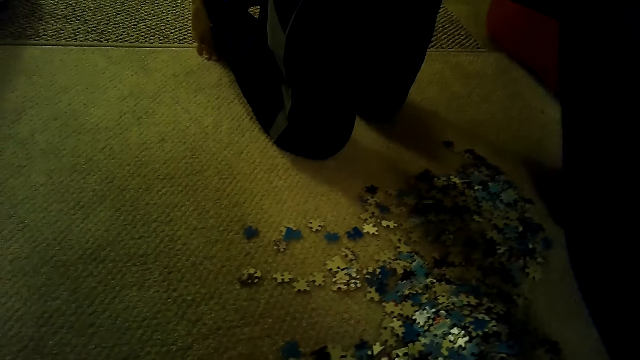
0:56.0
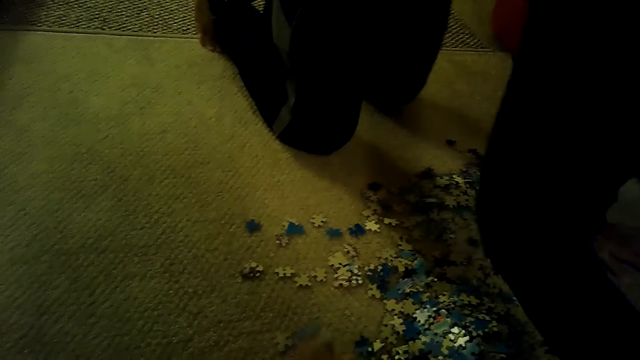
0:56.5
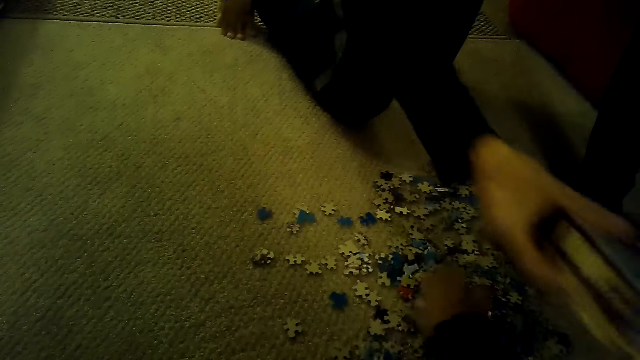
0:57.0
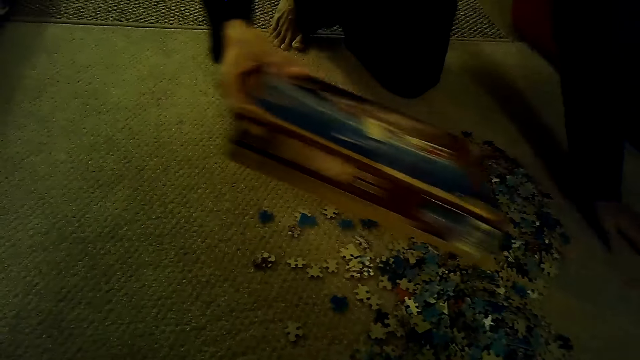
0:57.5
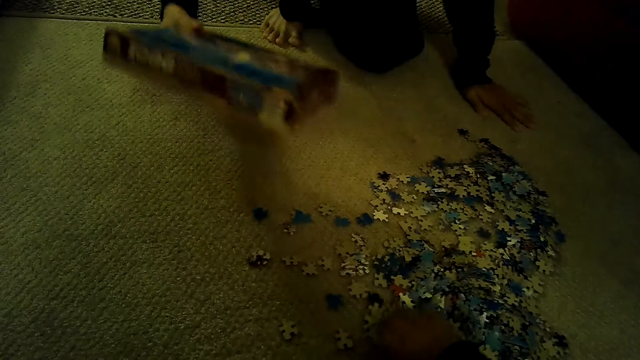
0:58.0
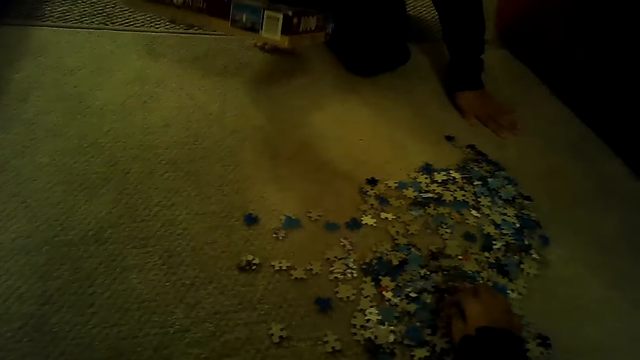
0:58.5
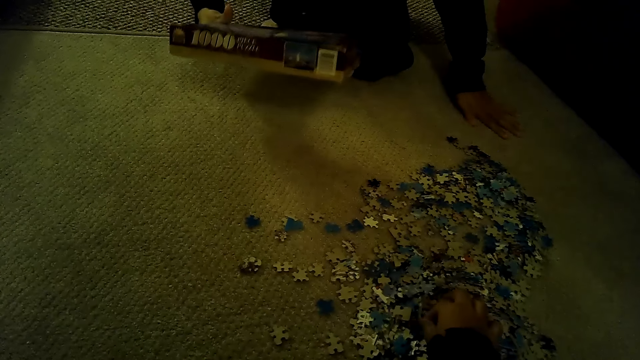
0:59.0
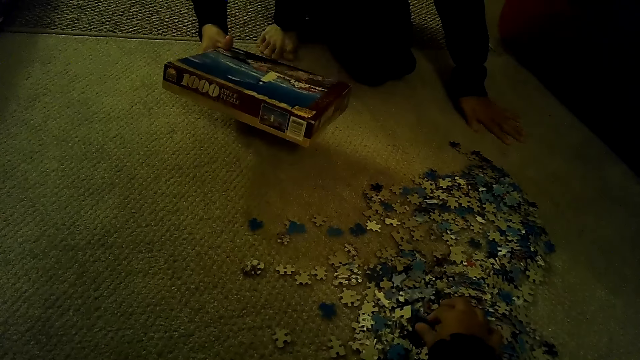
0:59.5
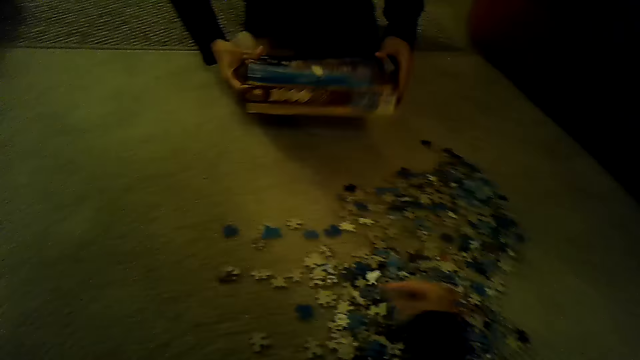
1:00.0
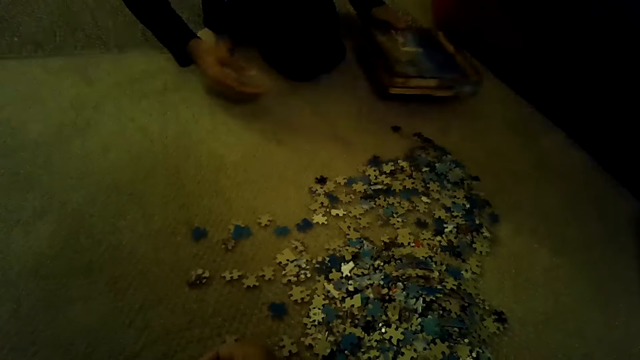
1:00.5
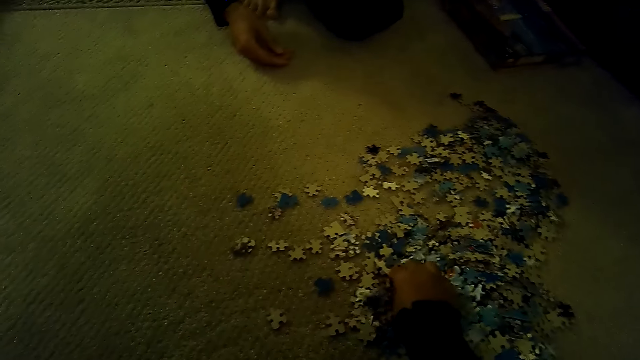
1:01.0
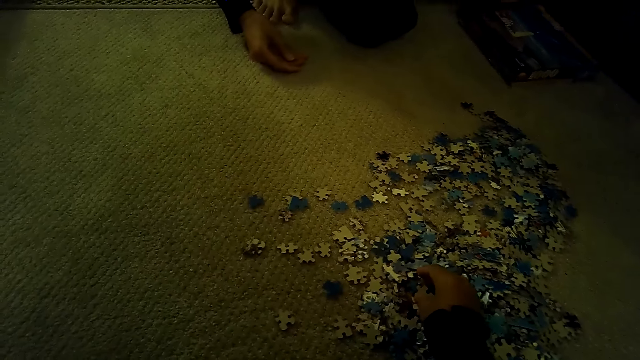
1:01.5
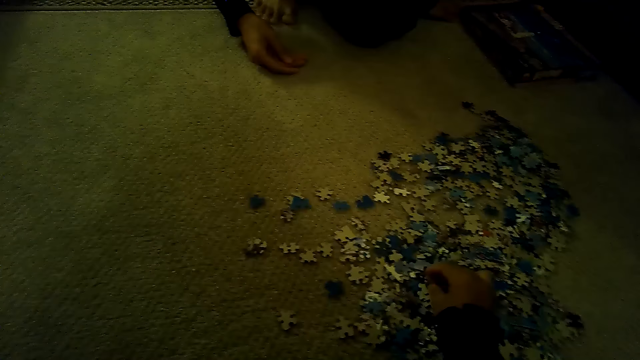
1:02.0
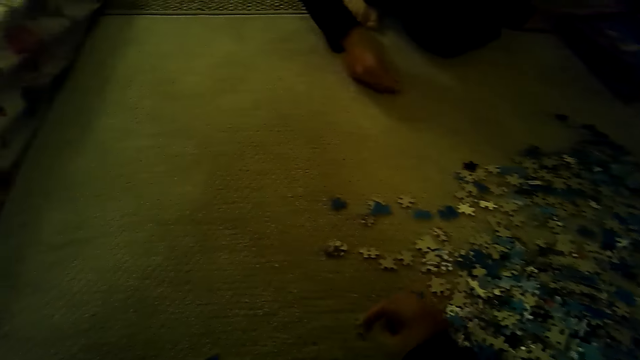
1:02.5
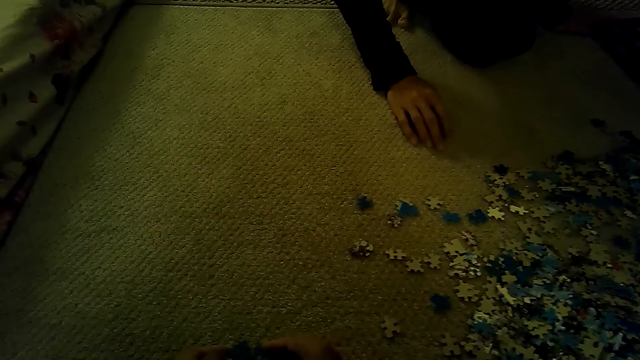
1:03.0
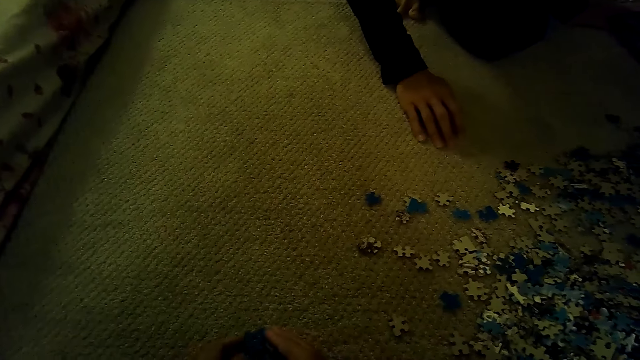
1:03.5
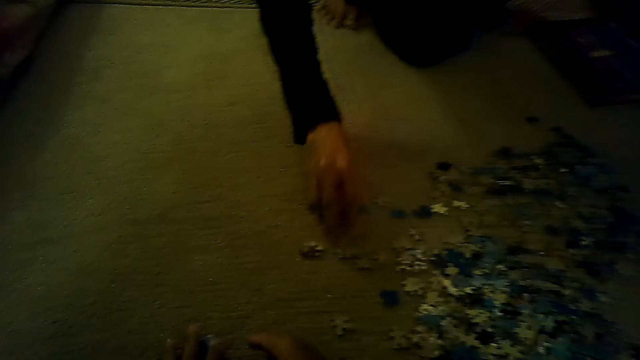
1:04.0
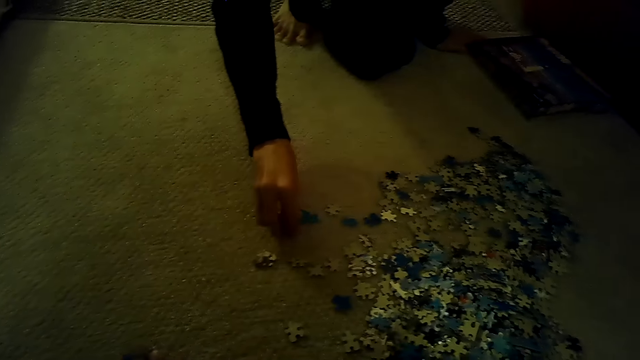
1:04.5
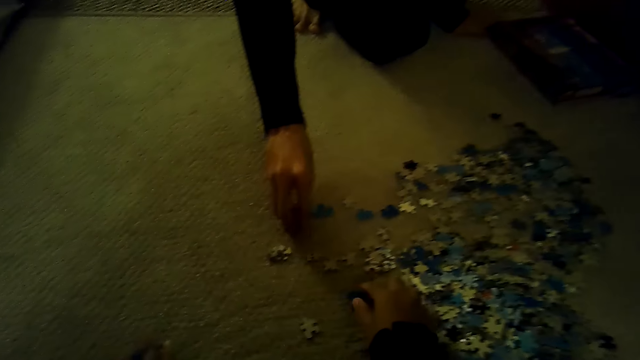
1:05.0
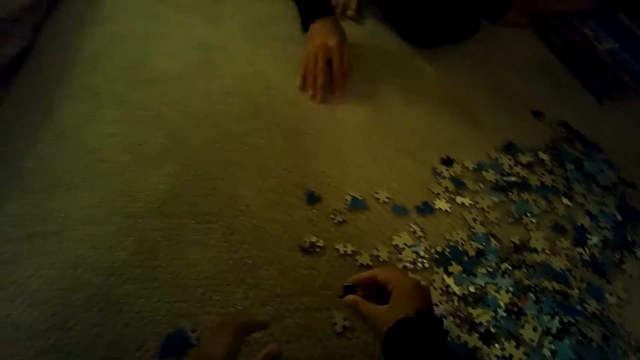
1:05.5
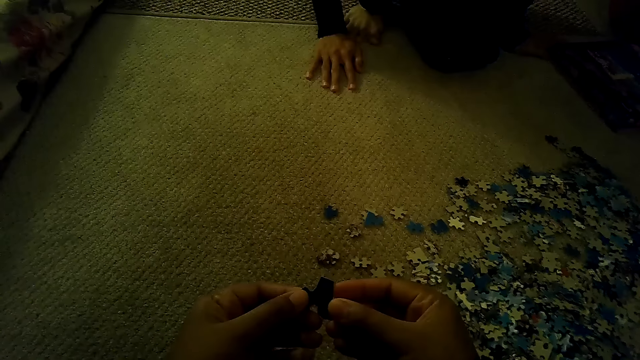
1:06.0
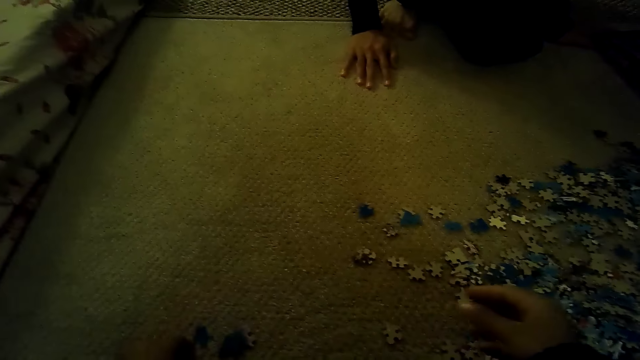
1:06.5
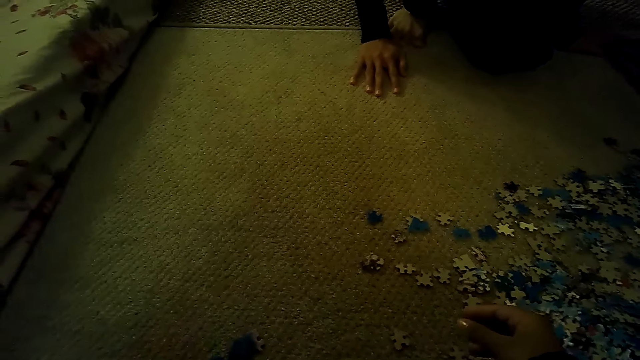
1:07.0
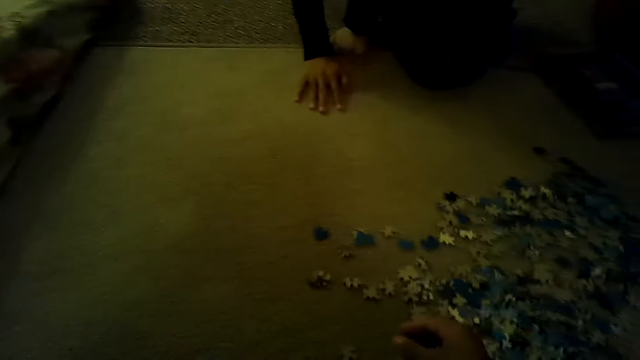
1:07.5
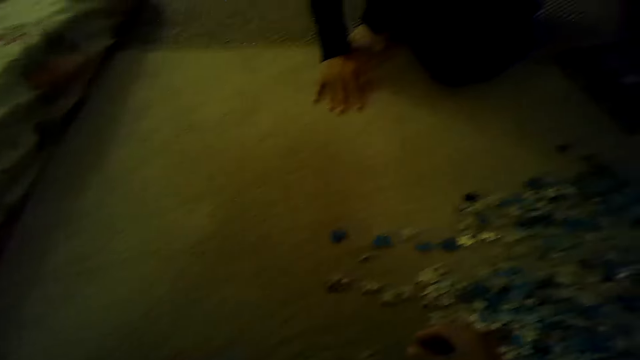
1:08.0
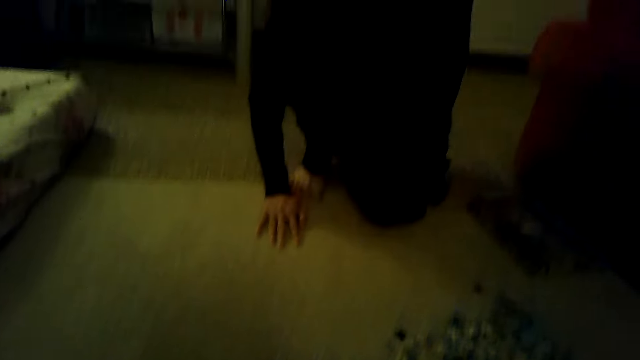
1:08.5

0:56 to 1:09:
A man picks up the jigsaw puzzle box with the left hand. The camera wearer spreads the pieces of the jigsaw puzzle. The man moves the box to the left hand and drops the box on the ground. The camera wearer spreads the pieces of the jigsaw puzzle. The man sorts the pieces of the jigsaw puzzle. The camera wearer sorts the pieces of the jigsaw puzzle. They play the jigsaw.

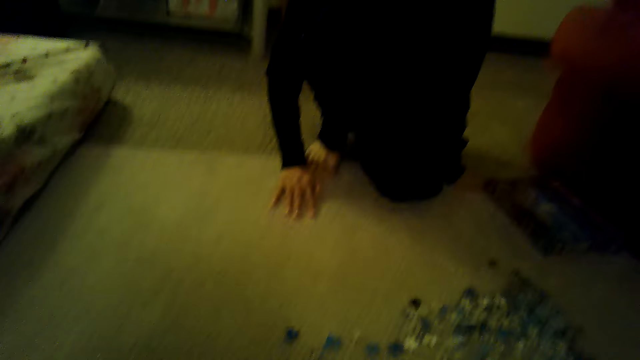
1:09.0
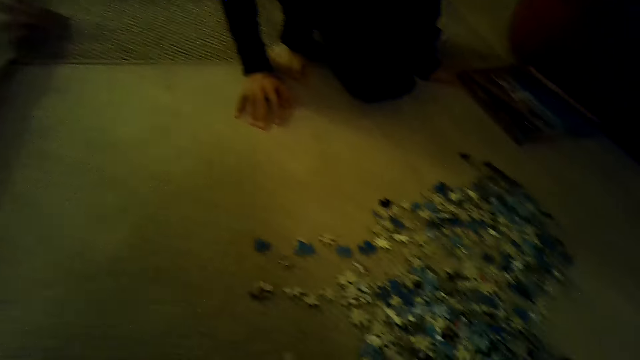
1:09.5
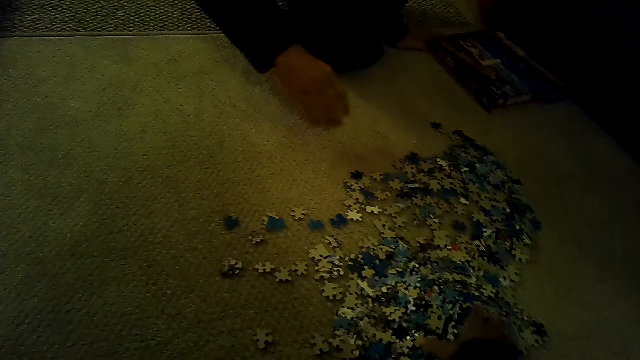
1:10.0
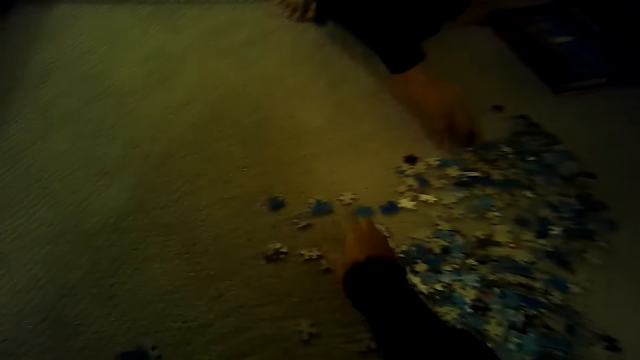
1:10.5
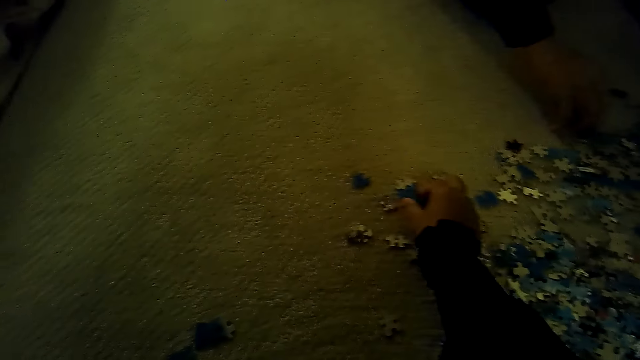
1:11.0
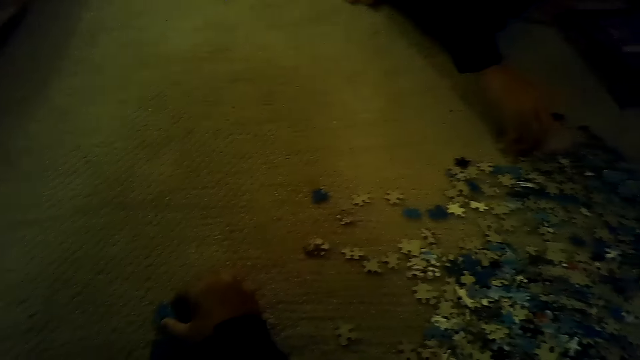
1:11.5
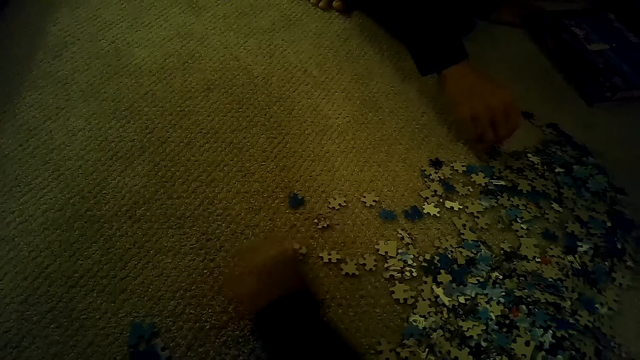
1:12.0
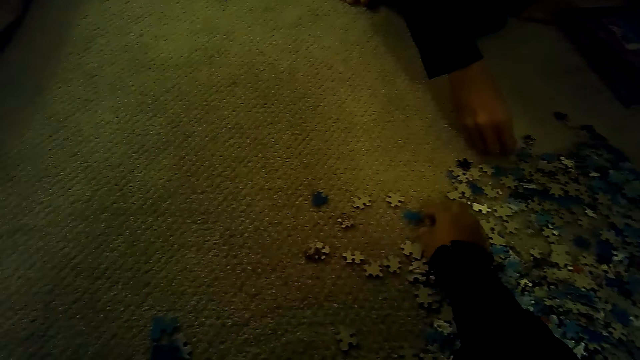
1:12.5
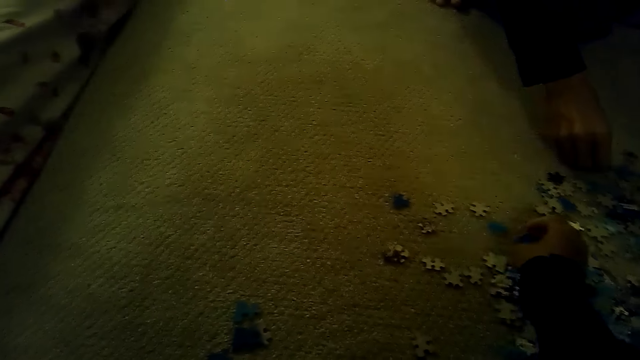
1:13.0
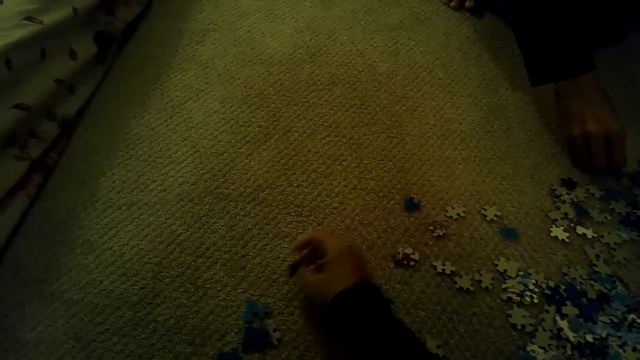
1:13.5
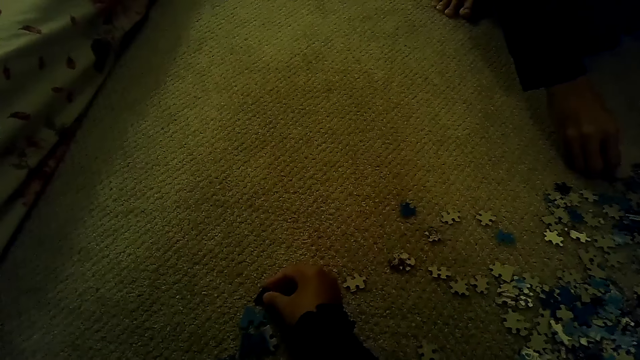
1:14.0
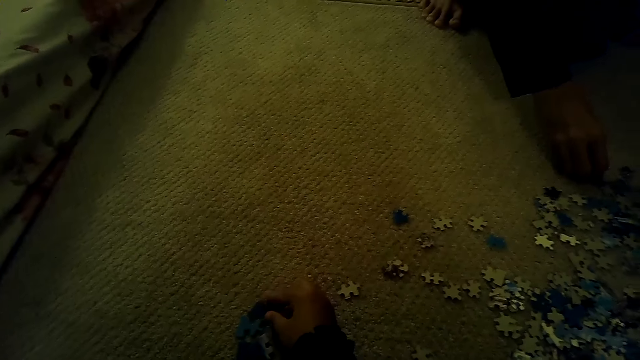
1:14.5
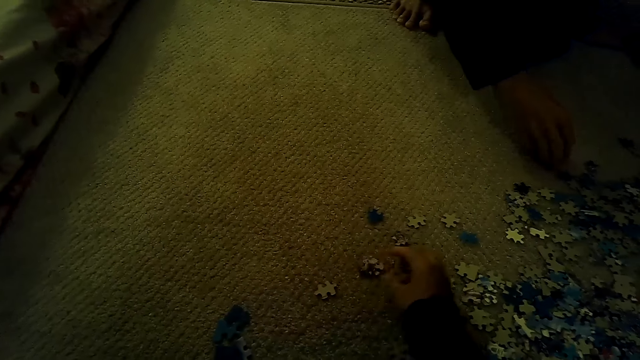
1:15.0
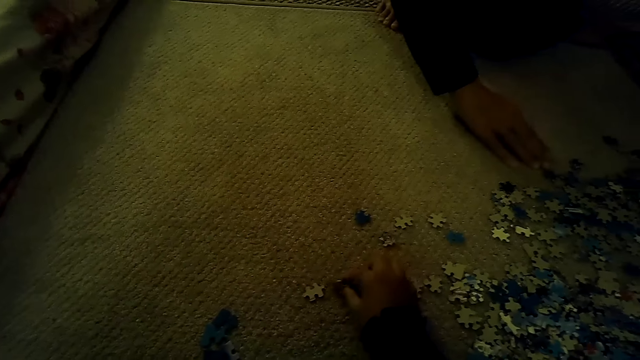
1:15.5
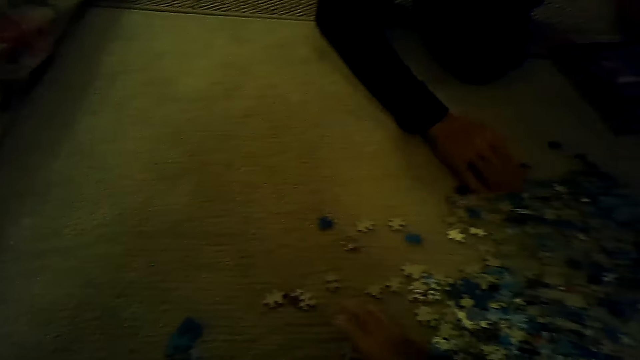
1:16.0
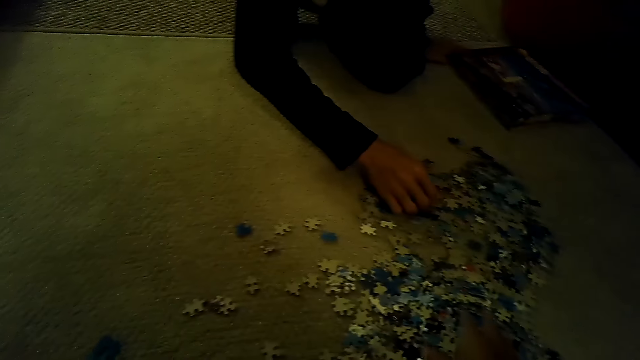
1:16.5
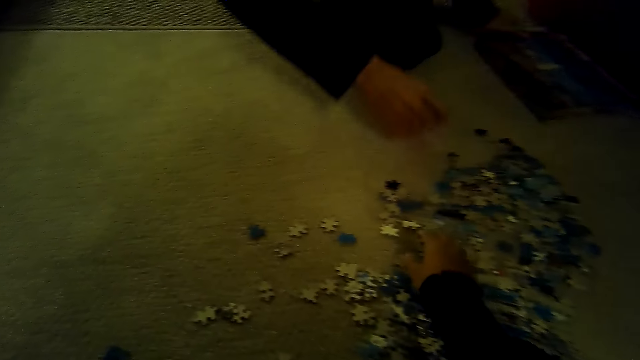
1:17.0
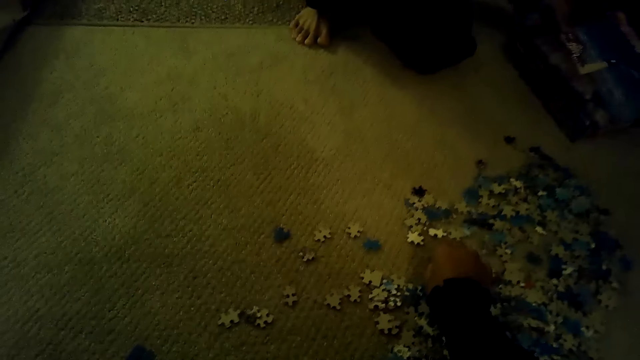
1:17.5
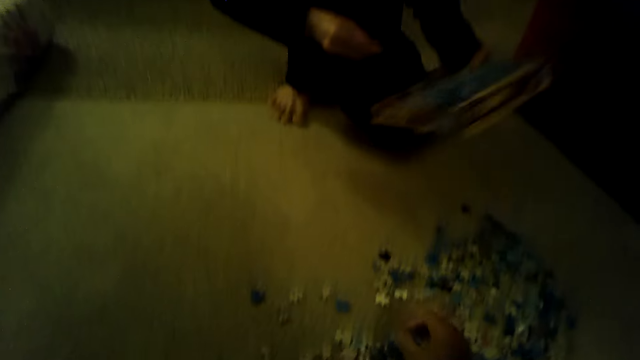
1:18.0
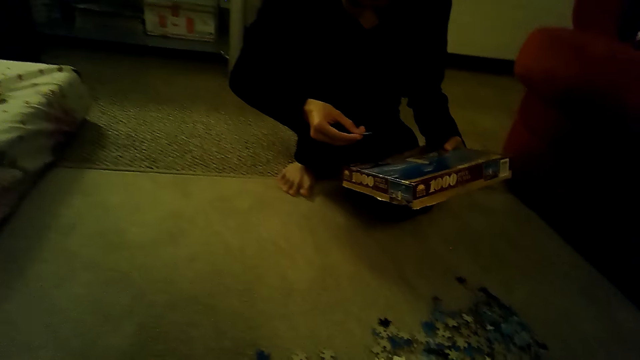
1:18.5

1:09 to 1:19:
The camera wearer looks around and plays the jigsaw puzzle. A man plays the jigsaw puzzle.
